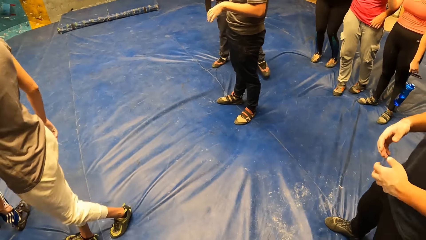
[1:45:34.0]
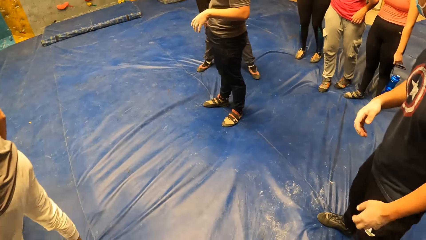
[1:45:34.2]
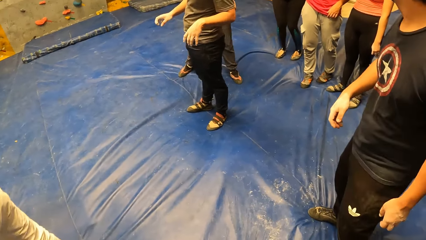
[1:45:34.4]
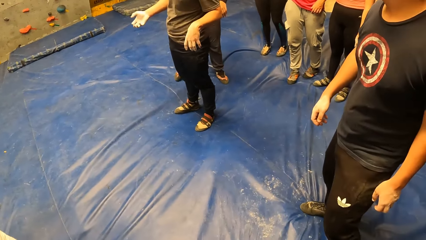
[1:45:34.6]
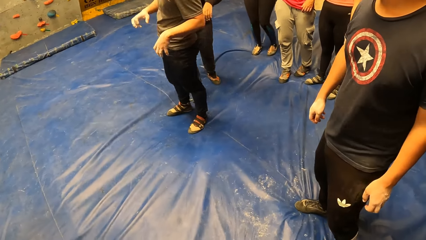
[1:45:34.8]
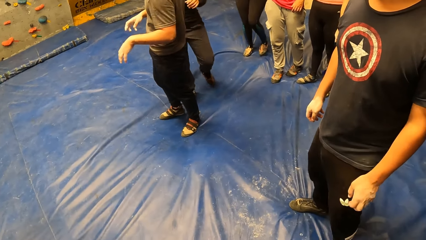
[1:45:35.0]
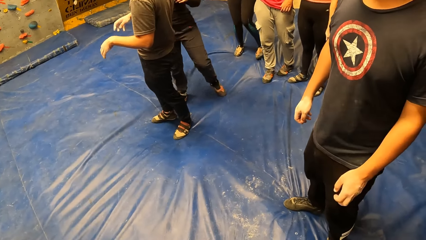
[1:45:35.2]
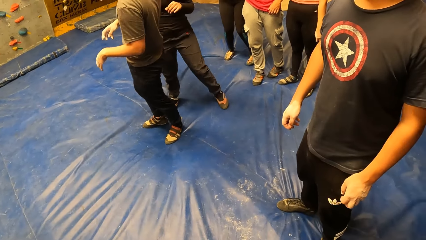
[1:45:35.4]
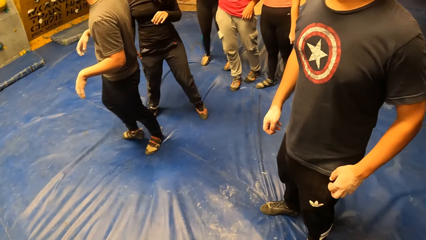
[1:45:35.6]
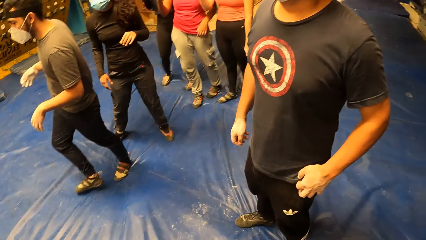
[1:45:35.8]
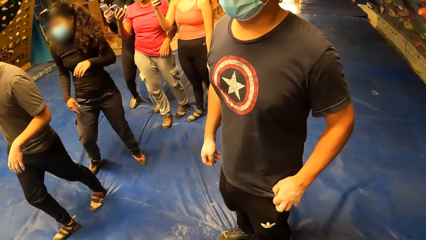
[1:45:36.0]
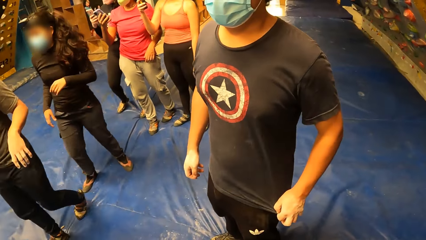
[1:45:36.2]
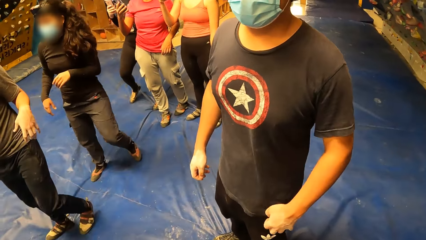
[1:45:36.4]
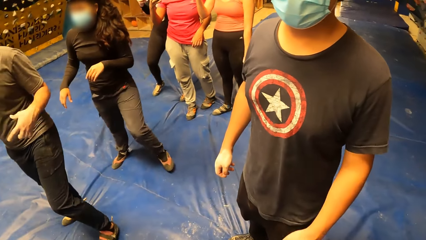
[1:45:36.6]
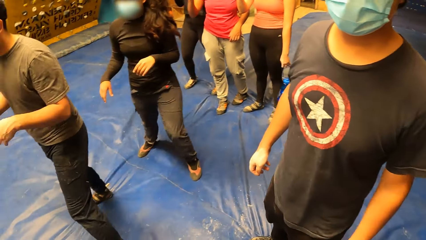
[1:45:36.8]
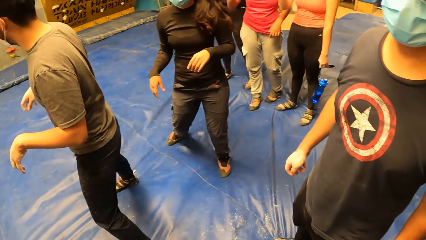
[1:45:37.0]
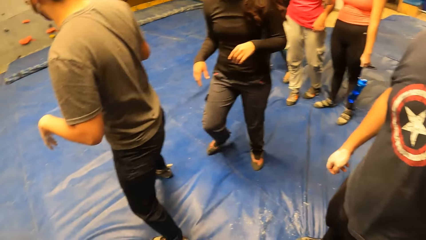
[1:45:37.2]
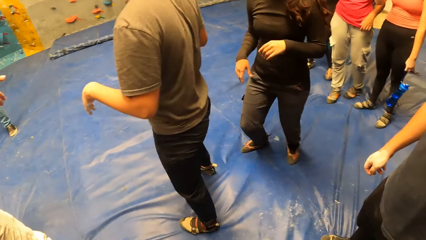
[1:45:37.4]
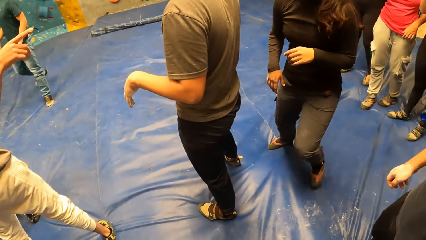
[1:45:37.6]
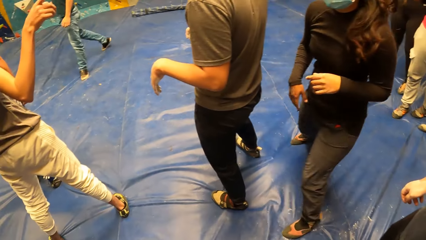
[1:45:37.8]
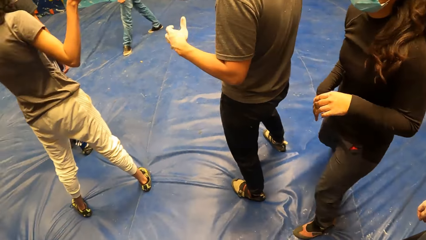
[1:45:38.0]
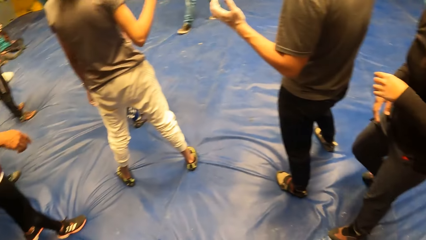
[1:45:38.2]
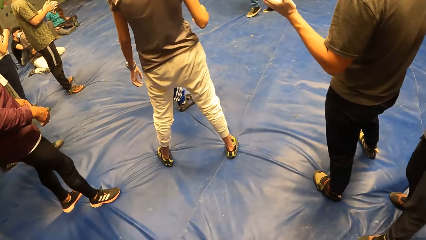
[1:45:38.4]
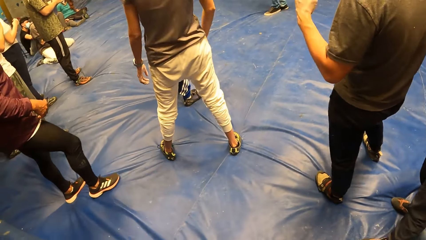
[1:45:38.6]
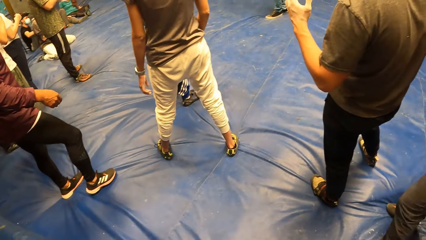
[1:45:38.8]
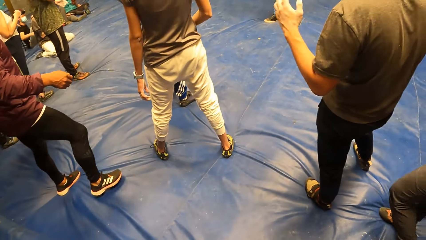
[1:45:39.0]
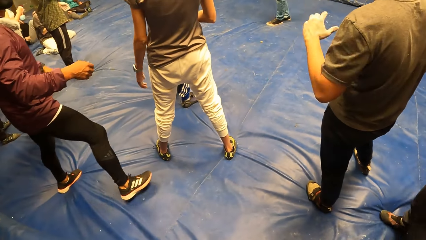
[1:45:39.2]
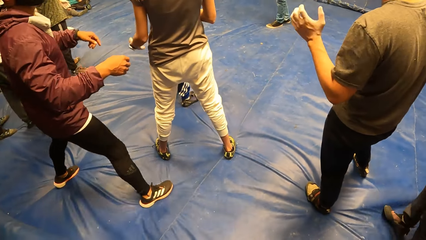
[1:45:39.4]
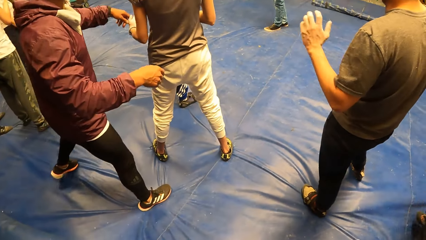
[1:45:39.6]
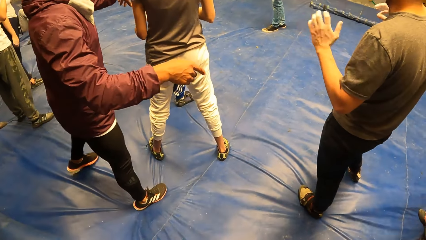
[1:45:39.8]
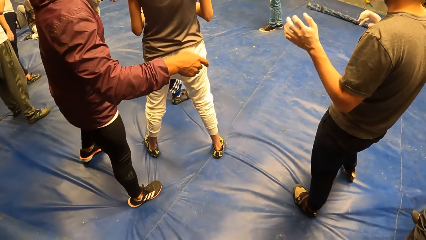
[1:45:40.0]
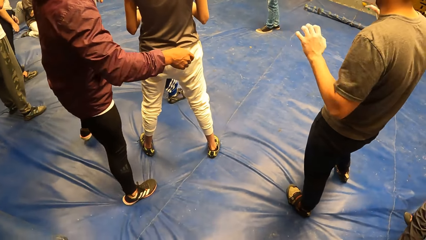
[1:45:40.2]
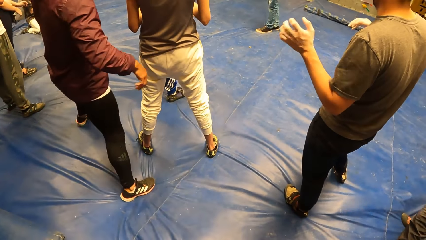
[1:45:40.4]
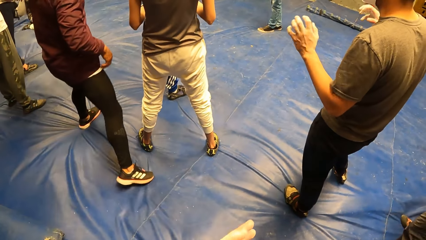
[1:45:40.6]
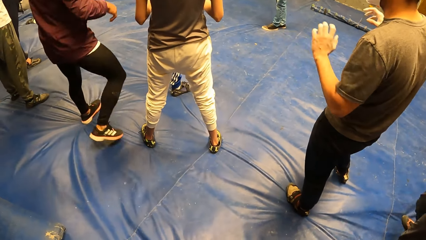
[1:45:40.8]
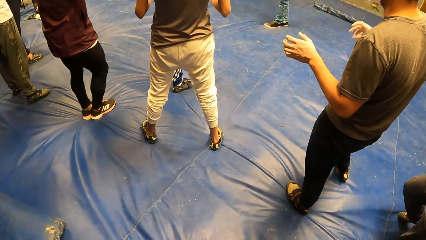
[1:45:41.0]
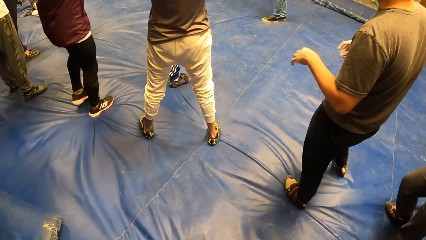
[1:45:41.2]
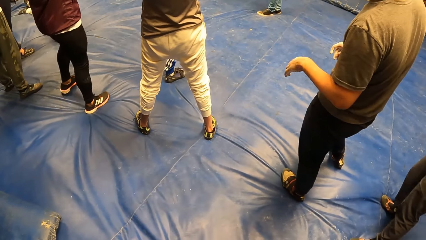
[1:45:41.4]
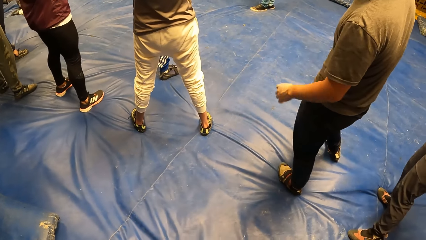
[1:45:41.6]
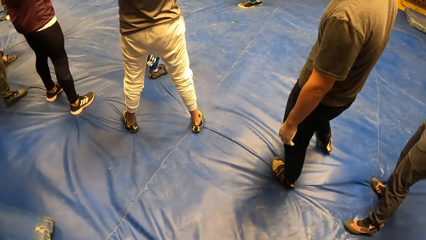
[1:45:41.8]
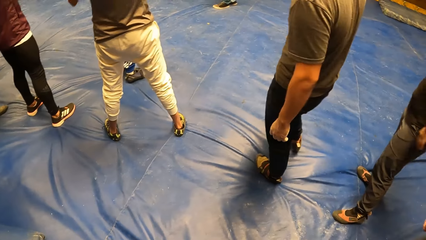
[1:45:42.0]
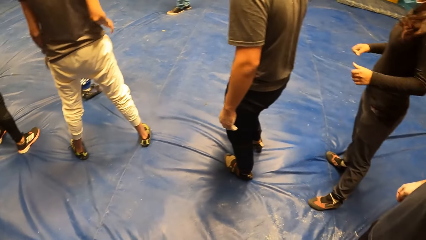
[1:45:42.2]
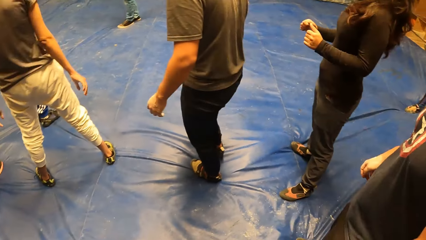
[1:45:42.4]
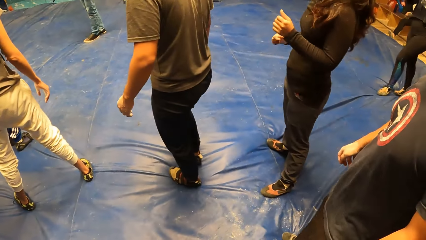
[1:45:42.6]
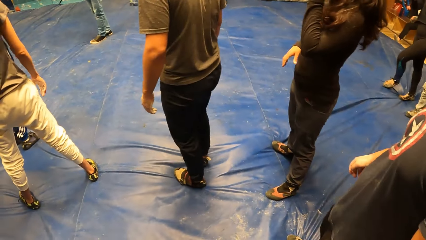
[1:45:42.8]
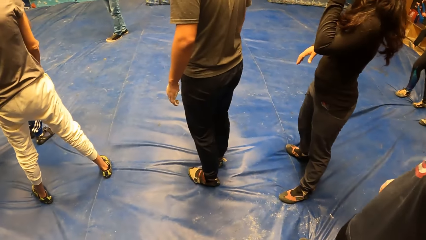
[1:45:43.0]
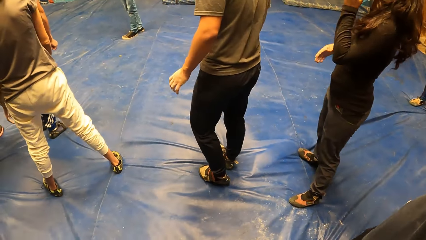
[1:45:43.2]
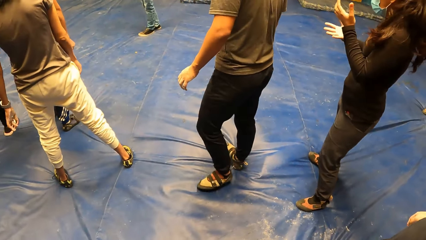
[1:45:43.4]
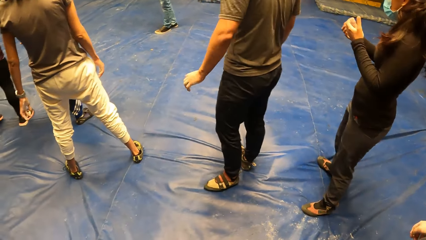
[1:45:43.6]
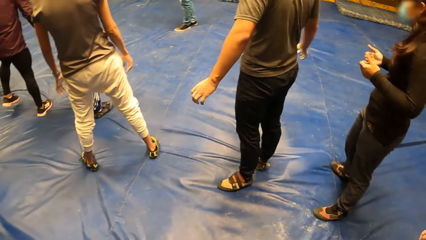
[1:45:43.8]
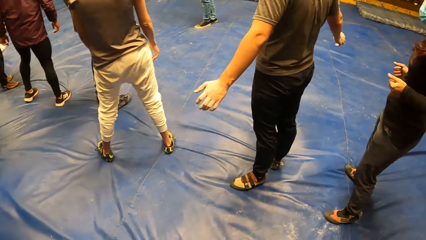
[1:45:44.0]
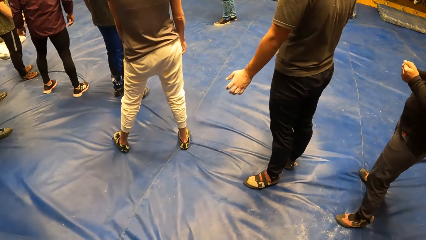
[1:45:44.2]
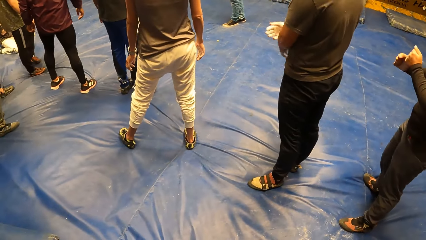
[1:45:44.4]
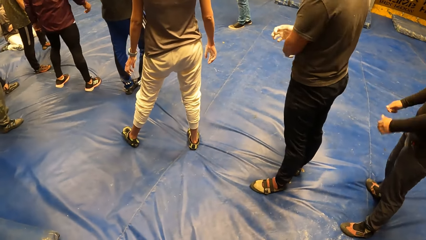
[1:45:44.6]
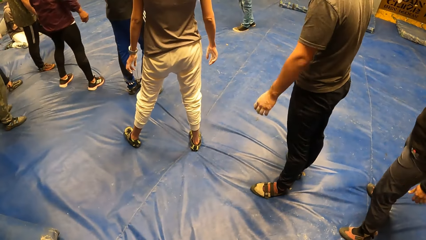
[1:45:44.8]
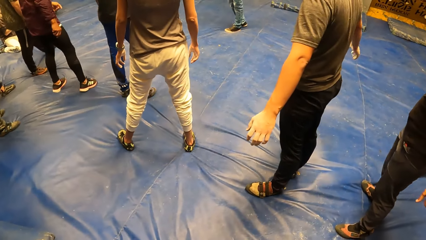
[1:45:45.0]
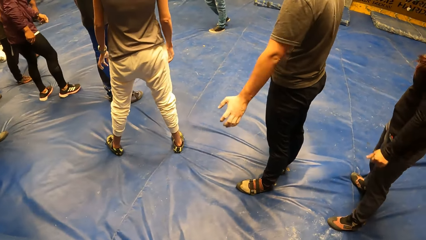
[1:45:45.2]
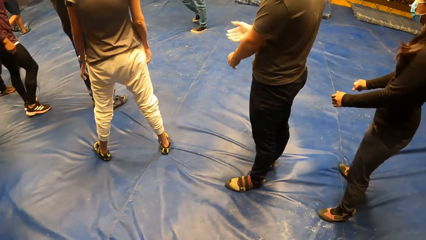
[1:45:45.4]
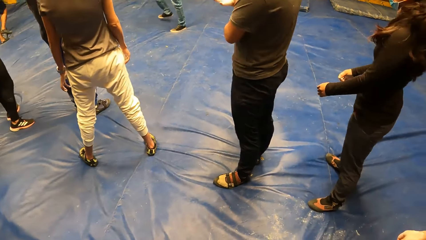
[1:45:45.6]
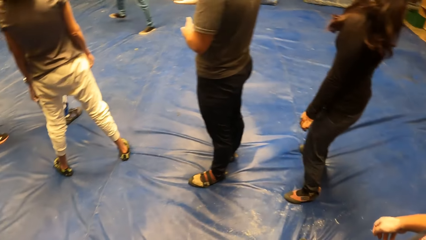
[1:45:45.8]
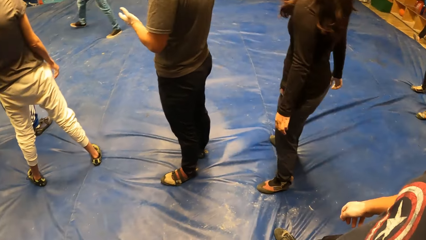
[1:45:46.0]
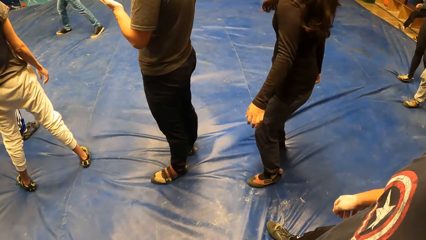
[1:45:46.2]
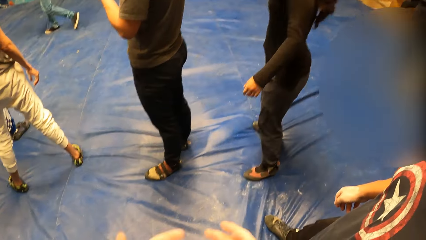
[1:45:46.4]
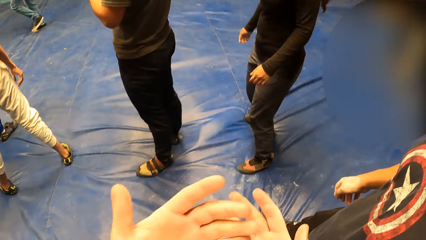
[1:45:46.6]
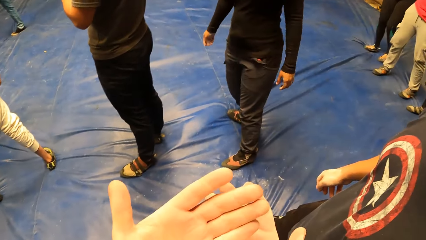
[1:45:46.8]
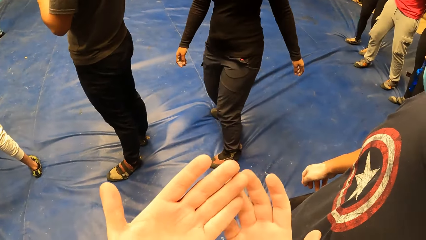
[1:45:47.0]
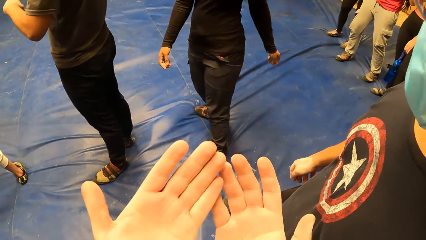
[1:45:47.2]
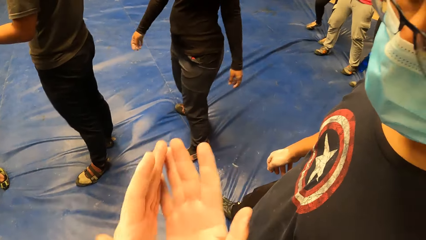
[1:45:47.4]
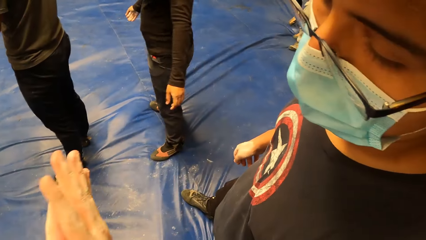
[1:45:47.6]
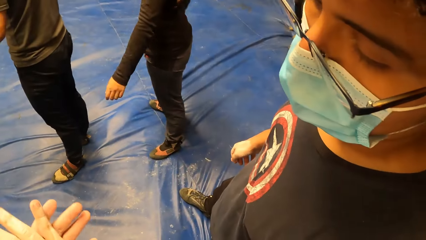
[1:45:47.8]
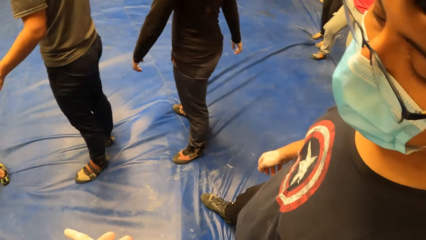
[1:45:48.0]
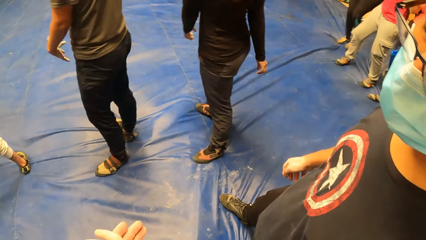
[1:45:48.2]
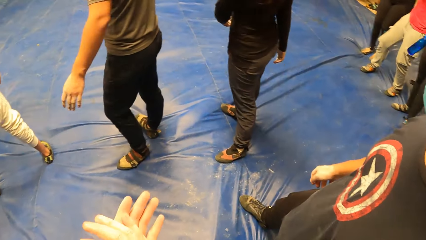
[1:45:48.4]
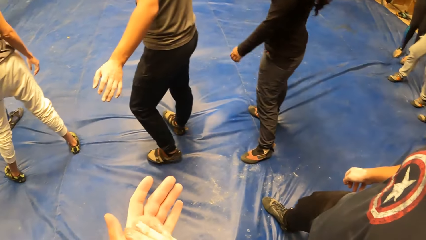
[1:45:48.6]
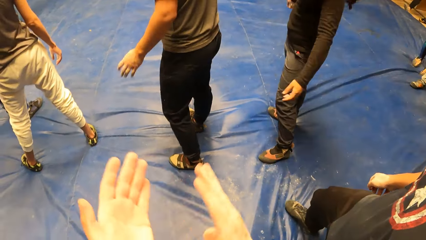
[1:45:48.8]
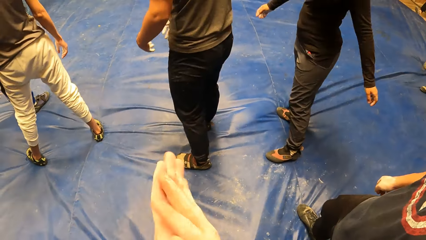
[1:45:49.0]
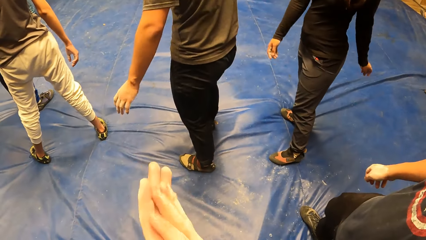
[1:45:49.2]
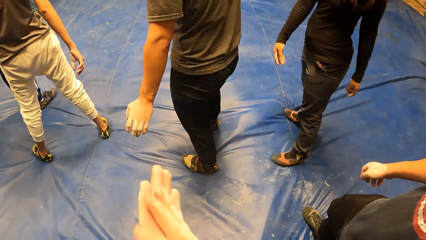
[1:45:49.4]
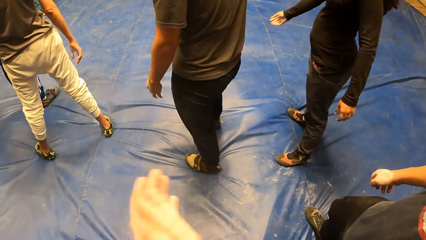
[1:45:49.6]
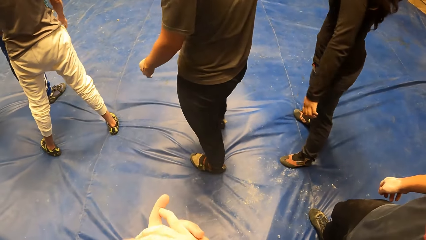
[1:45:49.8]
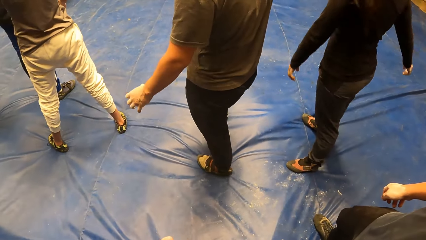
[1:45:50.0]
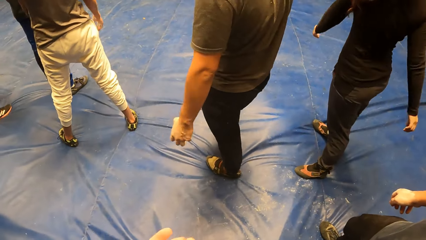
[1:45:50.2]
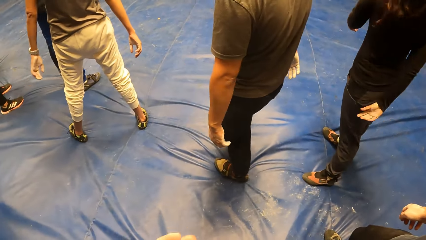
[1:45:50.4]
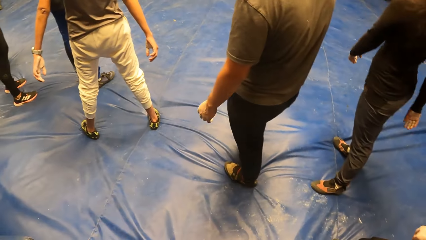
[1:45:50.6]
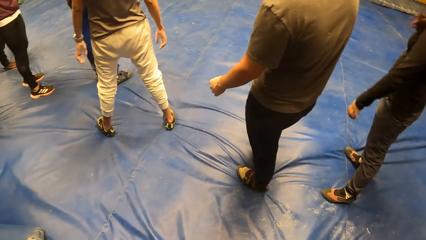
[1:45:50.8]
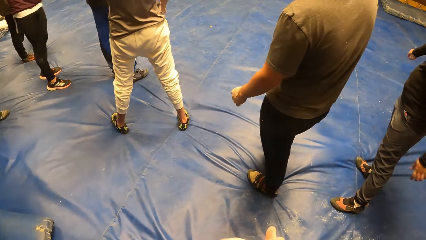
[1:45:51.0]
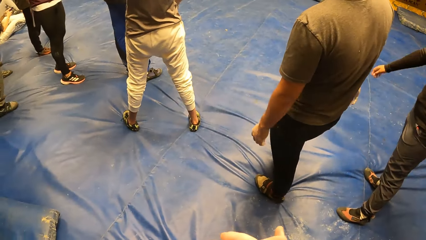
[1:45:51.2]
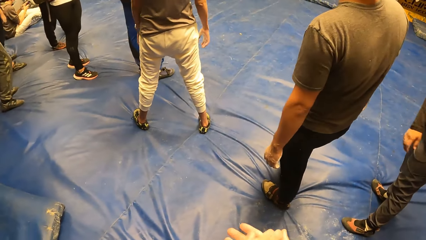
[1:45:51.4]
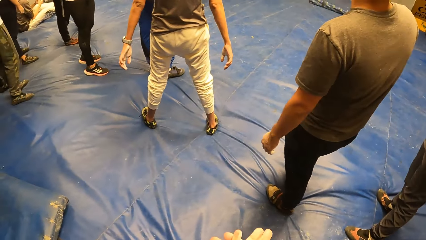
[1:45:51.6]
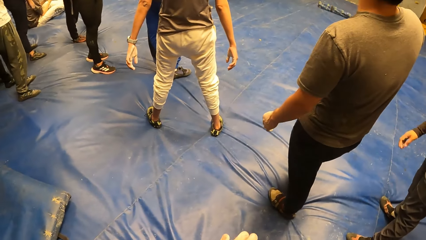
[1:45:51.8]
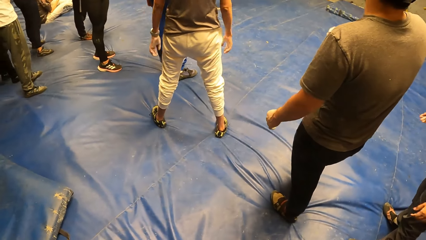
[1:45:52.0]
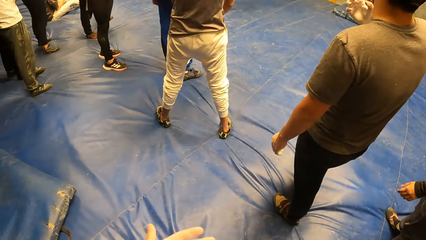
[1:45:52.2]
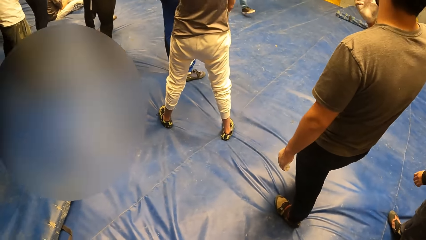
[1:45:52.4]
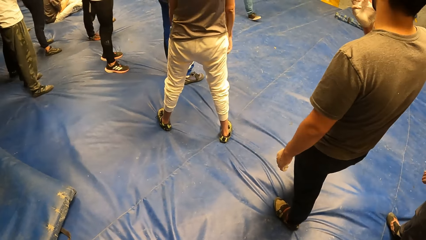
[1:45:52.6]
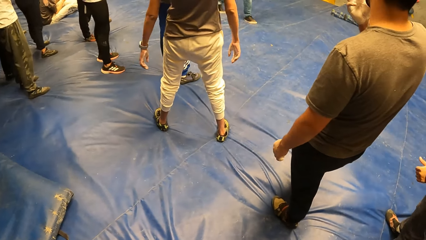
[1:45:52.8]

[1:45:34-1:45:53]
A man stands on the floor. A woman and another woman stand on the floor. The camera wearer claps the hands. The woman and the other woman stand on the floor.
